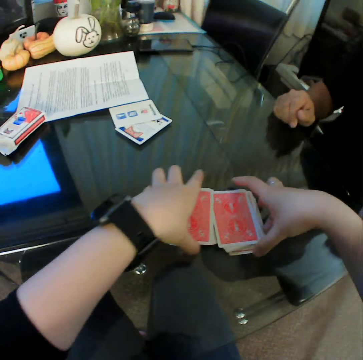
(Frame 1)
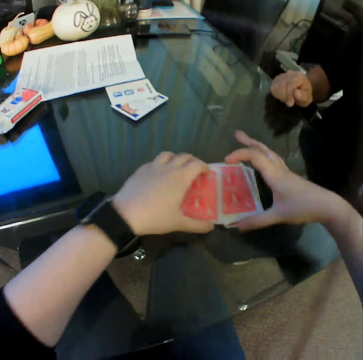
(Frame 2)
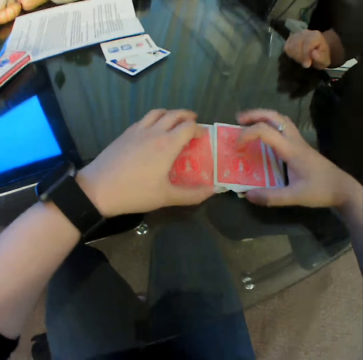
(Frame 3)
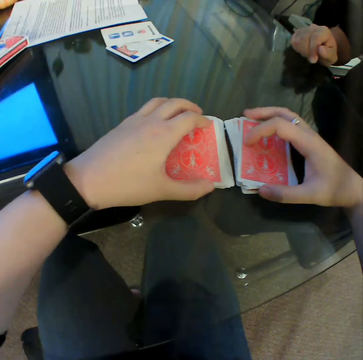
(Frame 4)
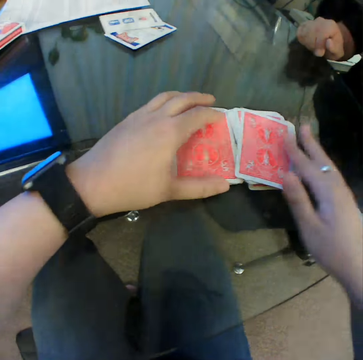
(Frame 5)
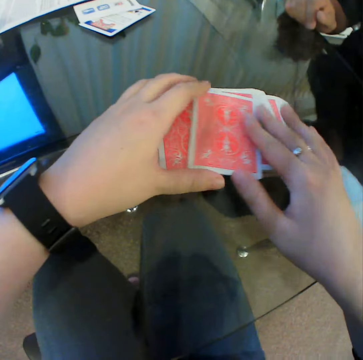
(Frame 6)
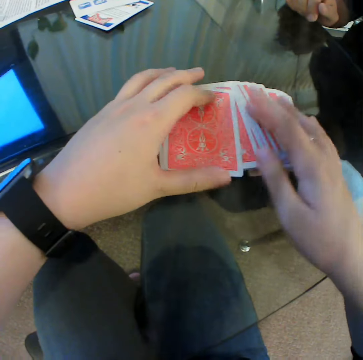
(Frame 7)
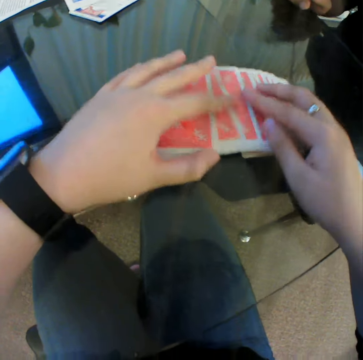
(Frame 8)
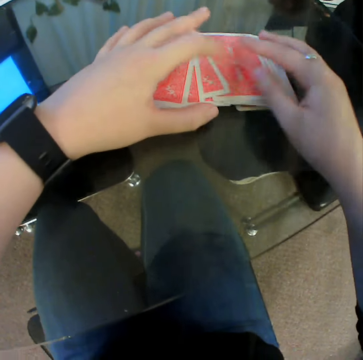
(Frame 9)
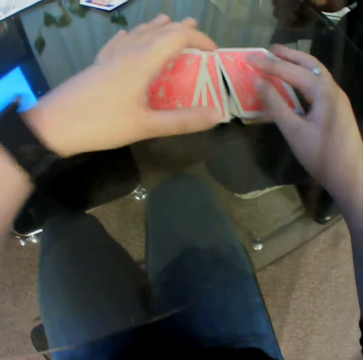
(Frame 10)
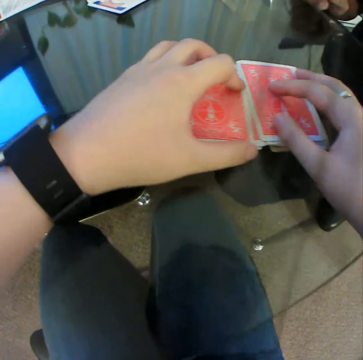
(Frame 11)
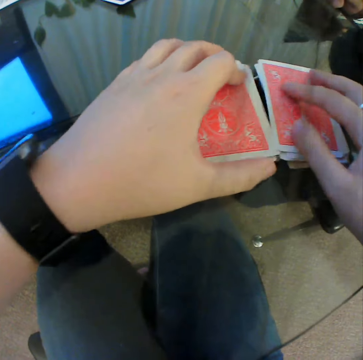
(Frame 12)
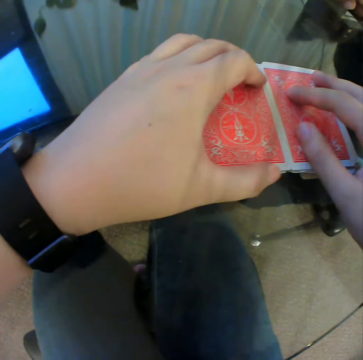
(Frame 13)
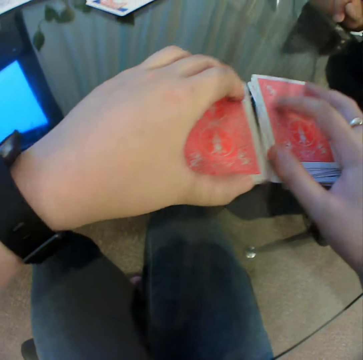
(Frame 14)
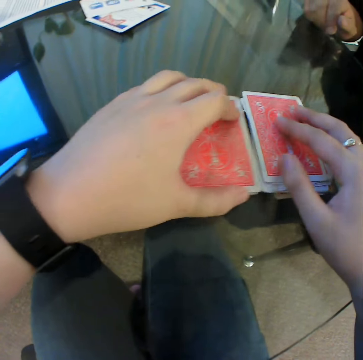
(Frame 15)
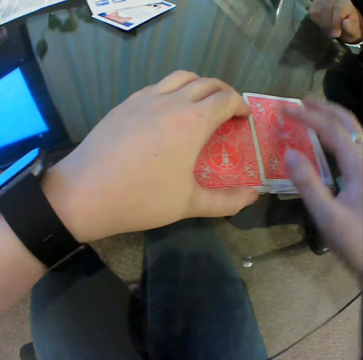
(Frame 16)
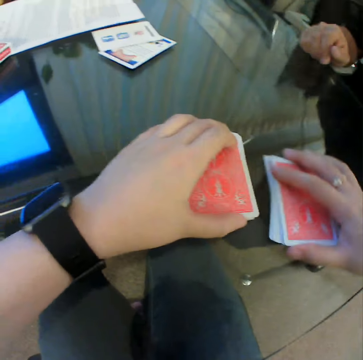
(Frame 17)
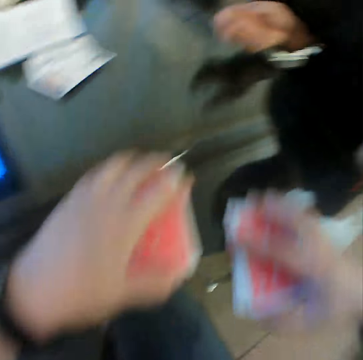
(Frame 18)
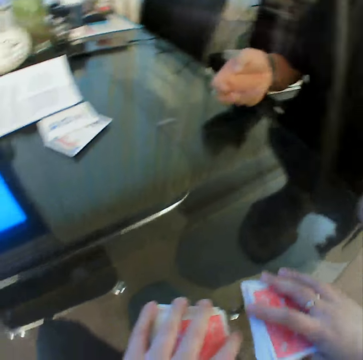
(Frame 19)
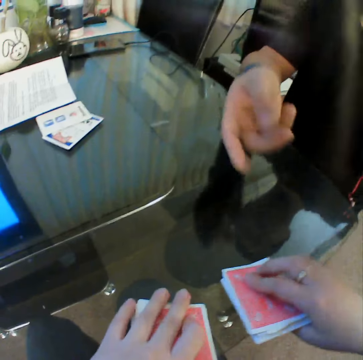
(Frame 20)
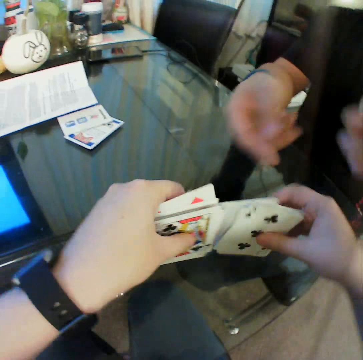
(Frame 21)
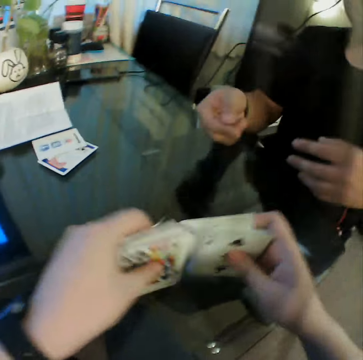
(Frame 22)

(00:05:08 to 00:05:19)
The camera wearer holds the playing cards. They move the playing cards on the table. They shuffle the cards on the table with both hands. They move the playing cards on the table. They pack the cards on the table with both hands. They pull some playing cards from the table with the right hand. A man gesticulates with his right hand. The camera wearer changes the playing cards. They adjust the cards in both hands. They converse with the man.

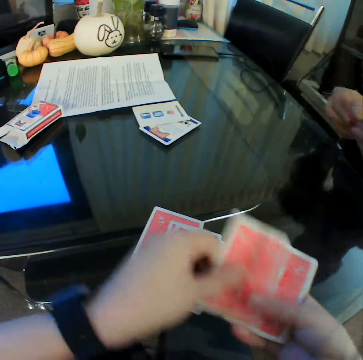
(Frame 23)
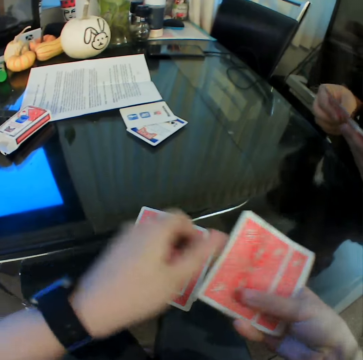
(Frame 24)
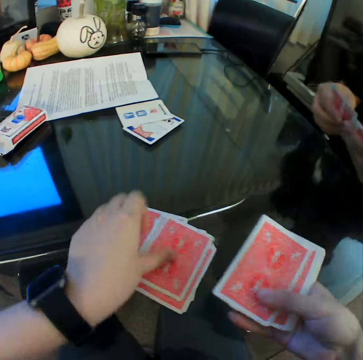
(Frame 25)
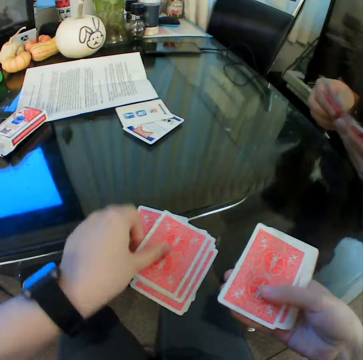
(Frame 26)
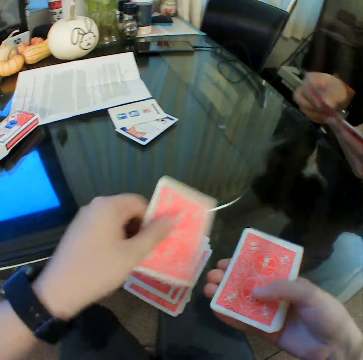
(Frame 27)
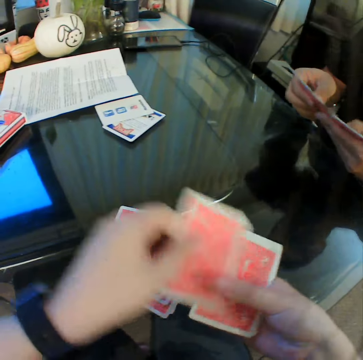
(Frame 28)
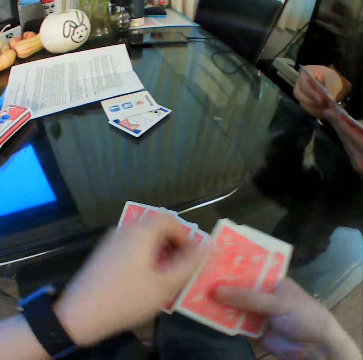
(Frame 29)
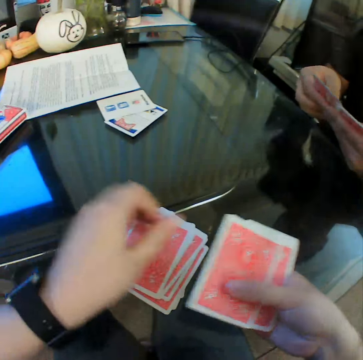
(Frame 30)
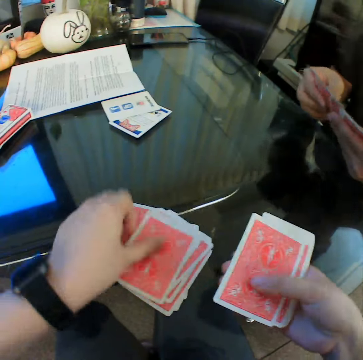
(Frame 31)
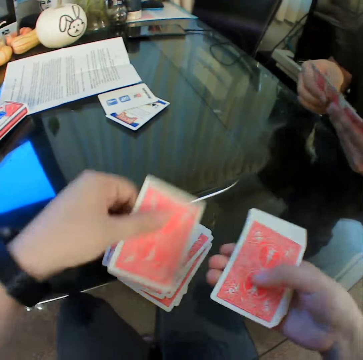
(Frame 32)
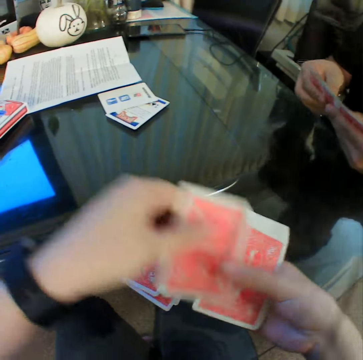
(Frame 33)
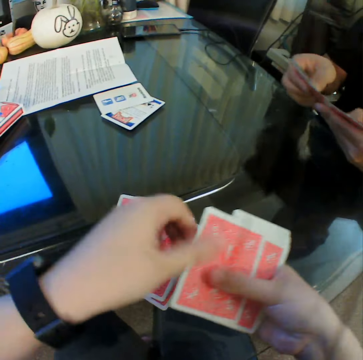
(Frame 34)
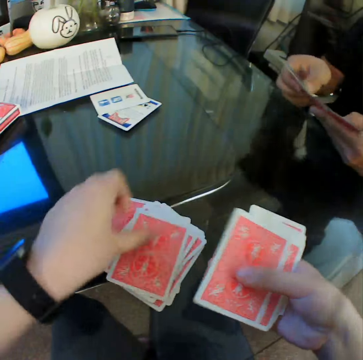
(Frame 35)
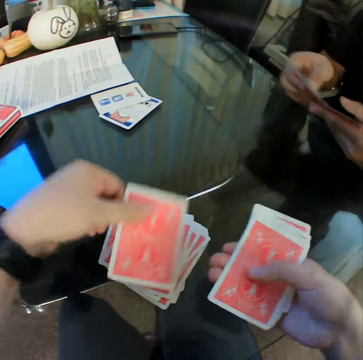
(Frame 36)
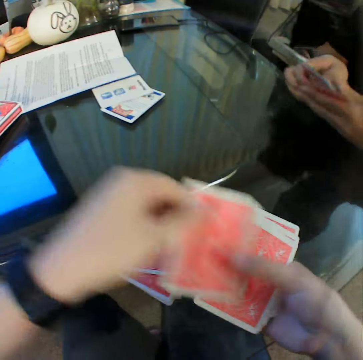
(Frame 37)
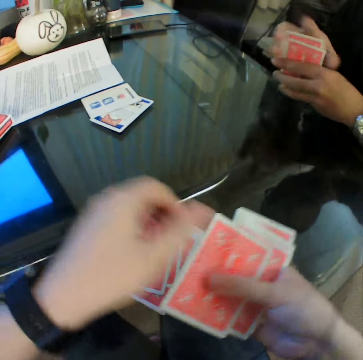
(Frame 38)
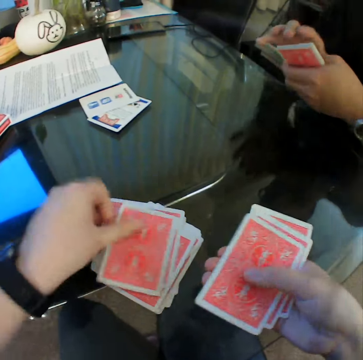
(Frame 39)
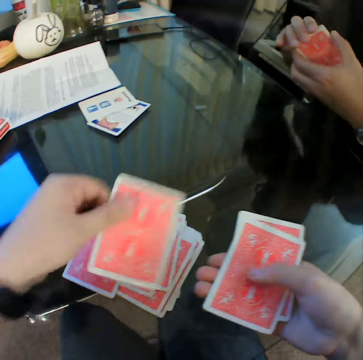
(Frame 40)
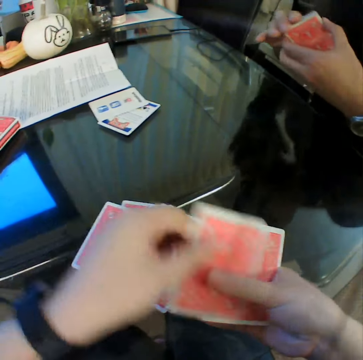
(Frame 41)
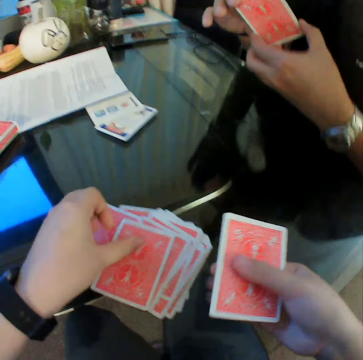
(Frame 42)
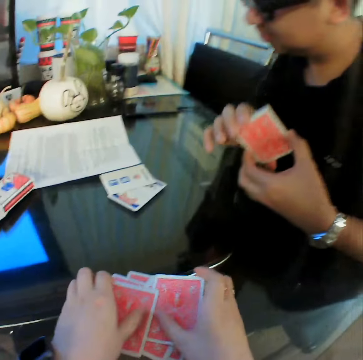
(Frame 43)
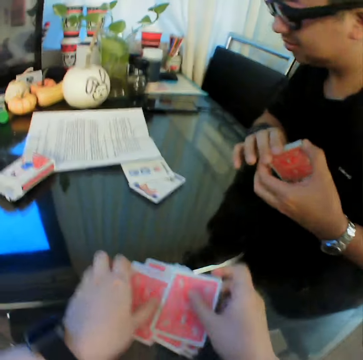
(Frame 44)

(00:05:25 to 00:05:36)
The camera wearer pulls one playing card. A man shuffles the cards with both hands. The camera wearer places the playing card on the table. They pull one playing card and place the playing card on the table. They pull one playing card and place the playing card on the table. They pull one playing card and place the playing card on the table. They pull one playing card and place the playing card on the table. They pull one playing card and place the playing card on the table. They pull one playing card and place the playing card on the table. They pull one playing card and place the playing card on the table. They pull one playing card and place the playing card on the table. They pull one playing card and place the playing card on the table. They pull one playing card and place the playing card on the table. They pull one playing card and place the playing card on the table. They pull one playing card and place the playing card on the table. They pull one playing card and place the playing card on the table. They pull one playing card and place the playing card on the table. They drop both hands. They pack the cards on the table with both hands. They hold the playing cards on the table.

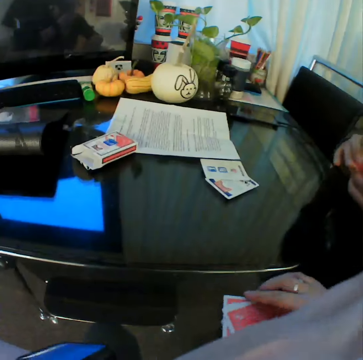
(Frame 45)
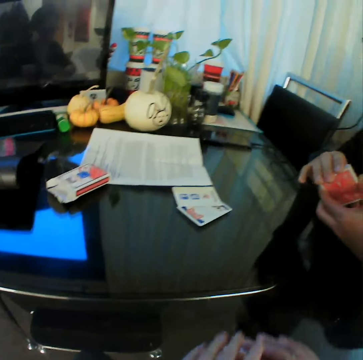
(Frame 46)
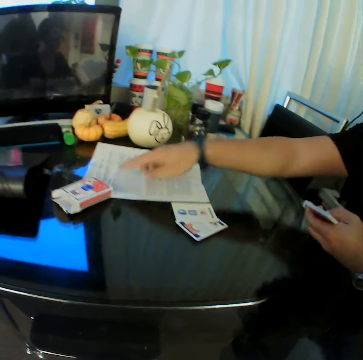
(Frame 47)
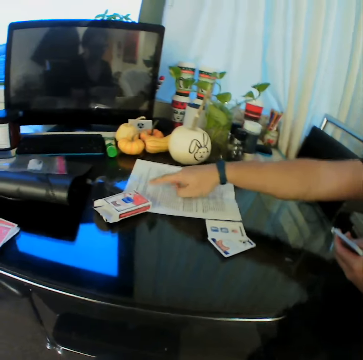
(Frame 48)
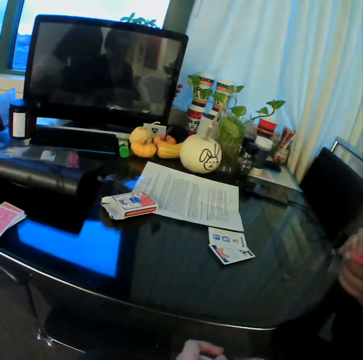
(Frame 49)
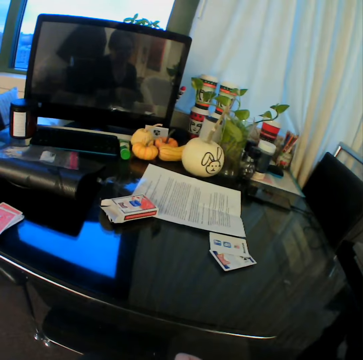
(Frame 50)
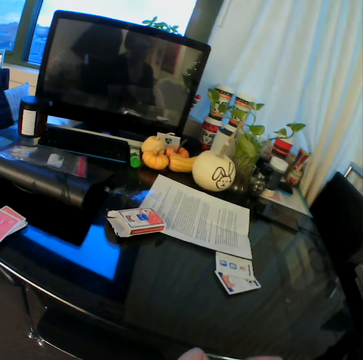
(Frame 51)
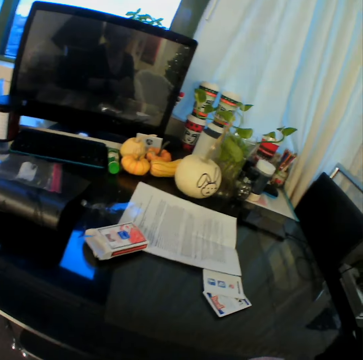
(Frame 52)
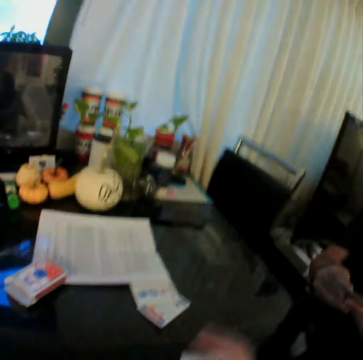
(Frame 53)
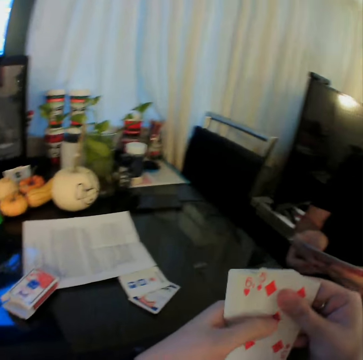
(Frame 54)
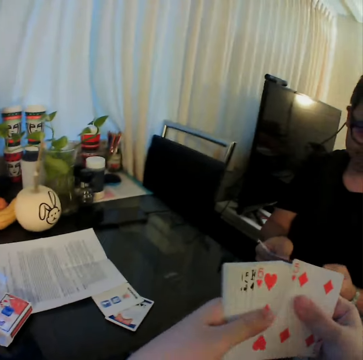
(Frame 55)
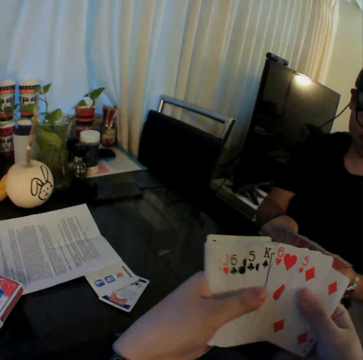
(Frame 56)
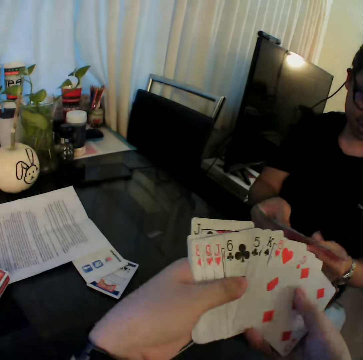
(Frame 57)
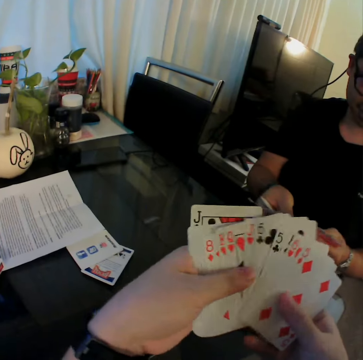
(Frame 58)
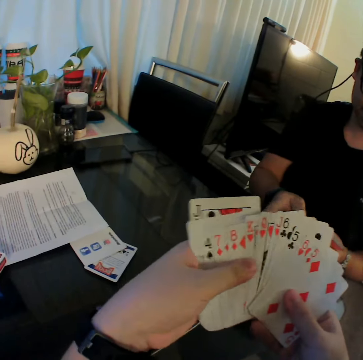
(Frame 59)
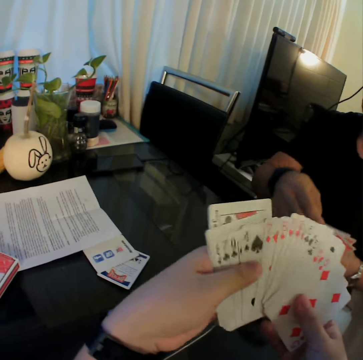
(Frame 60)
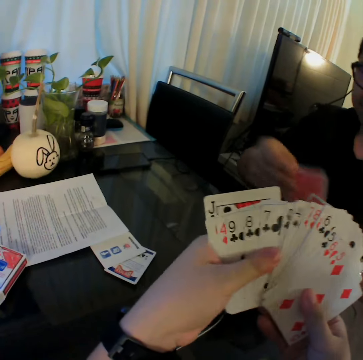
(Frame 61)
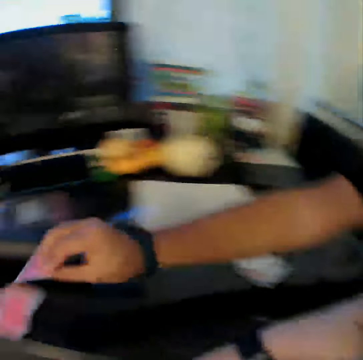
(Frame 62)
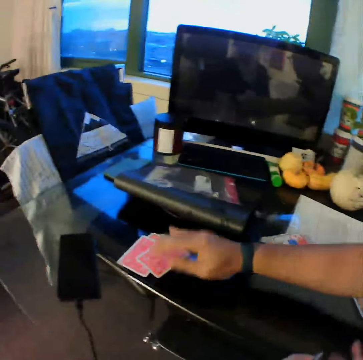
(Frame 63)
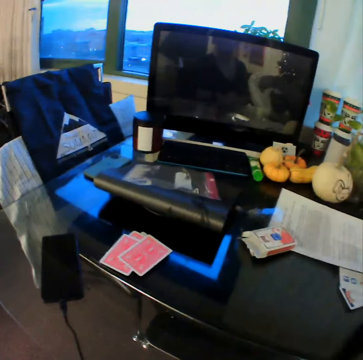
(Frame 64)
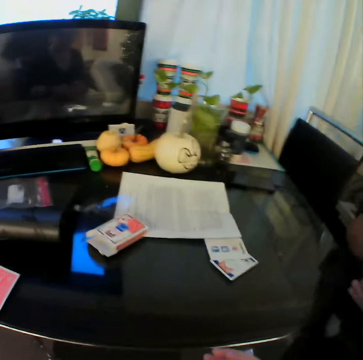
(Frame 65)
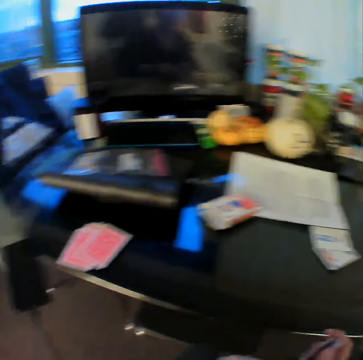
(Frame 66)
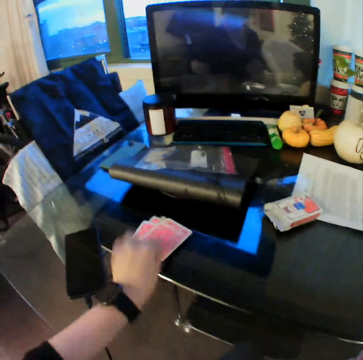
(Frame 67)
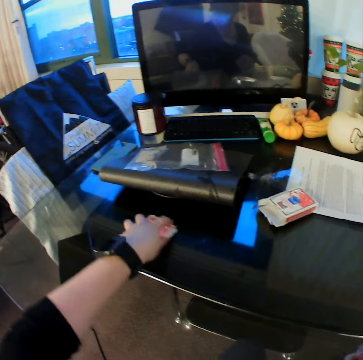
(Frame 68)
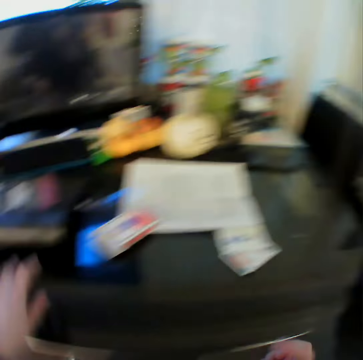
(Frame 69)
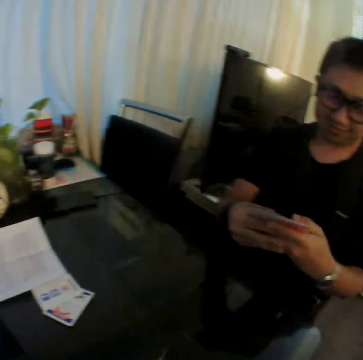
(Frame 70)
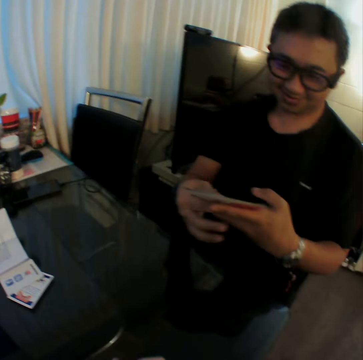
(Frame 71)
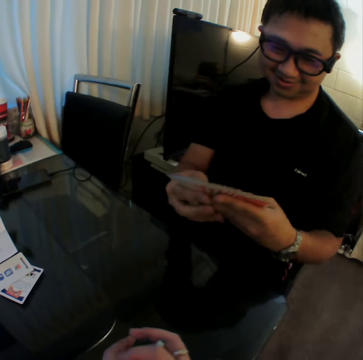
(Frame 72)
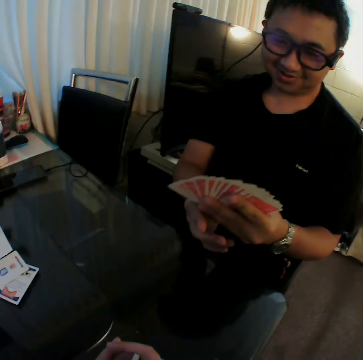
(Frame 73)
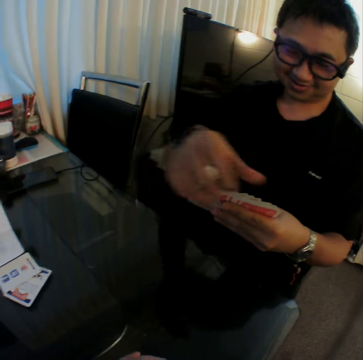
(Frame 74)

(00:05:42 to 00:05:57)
The camera wearer touches the cards on the table with his right hand. He looks at the table. He holds the playing cards on the table. He pulls the playing cards from the table. He picks a card from a man. The man points to a card on the table with his right hand. The camera wearer looks at the table. He spreads out the cards in both hands. He lifts both hands. He looks at the playing cards. The man spreads out the cards in both hands. The camera wearer moves the playing cards. The man drops a card on the other cards on the table with his right hand. The camera wearer looks at the table. He drops a card on the other cards on the table with his left hand. He adjusts the cards on the table with his left hand. He holds the playing cards and lets go of the playing cards. He converses with the man. The man spreads out the cards in both hands.
